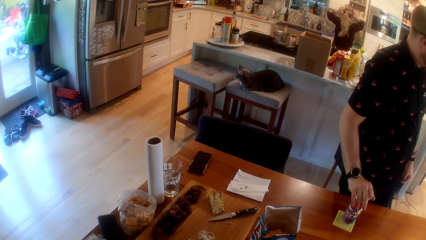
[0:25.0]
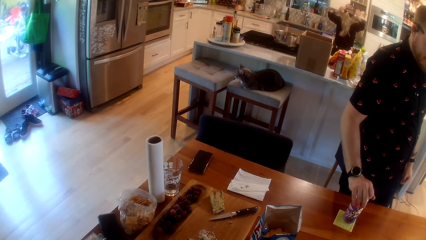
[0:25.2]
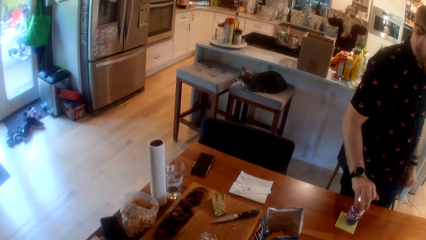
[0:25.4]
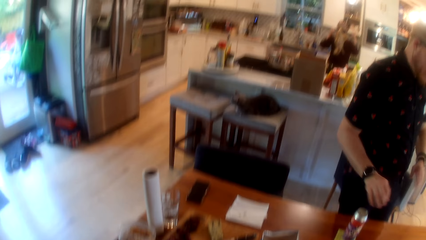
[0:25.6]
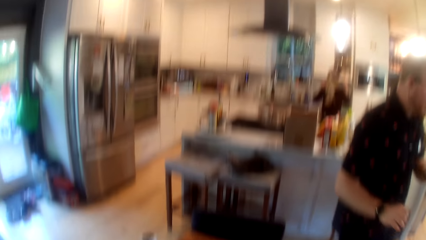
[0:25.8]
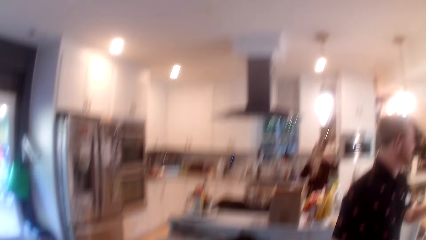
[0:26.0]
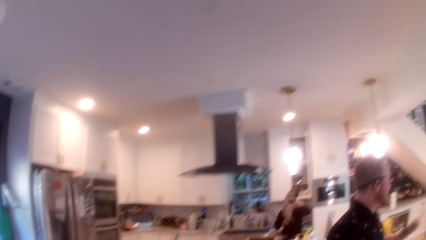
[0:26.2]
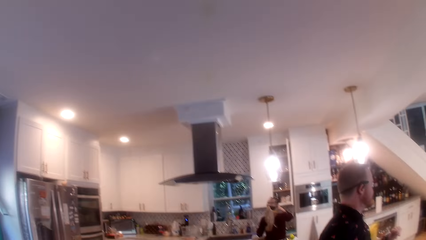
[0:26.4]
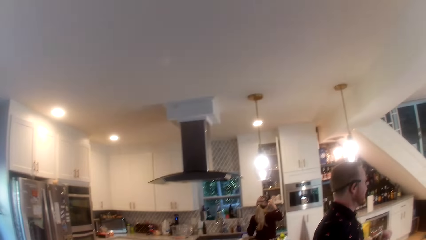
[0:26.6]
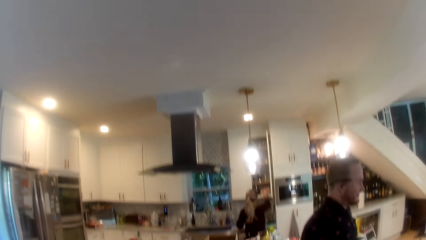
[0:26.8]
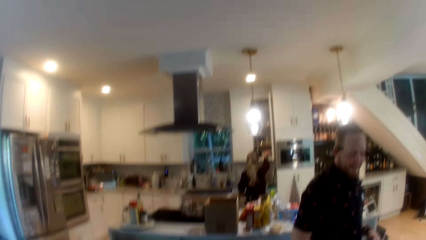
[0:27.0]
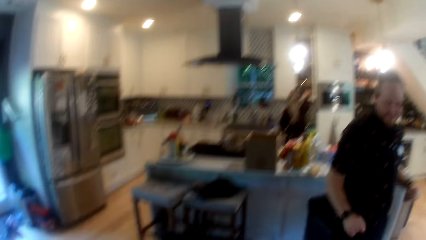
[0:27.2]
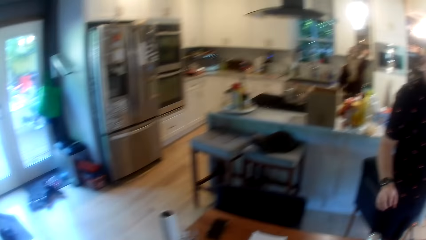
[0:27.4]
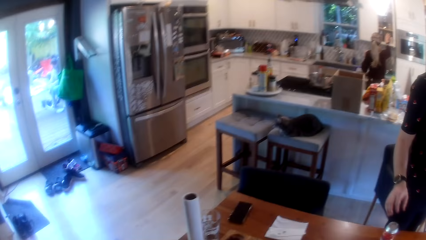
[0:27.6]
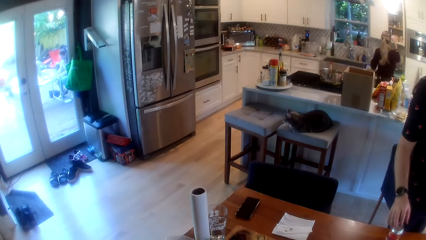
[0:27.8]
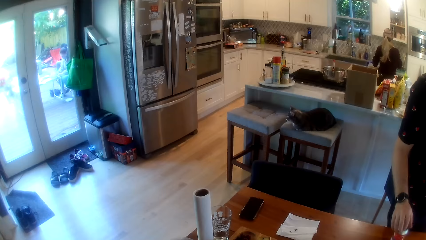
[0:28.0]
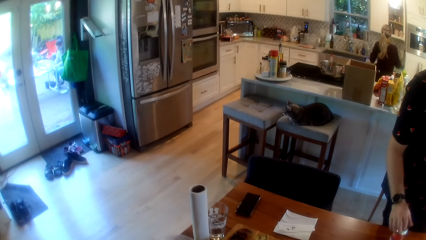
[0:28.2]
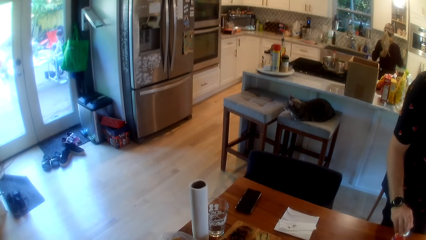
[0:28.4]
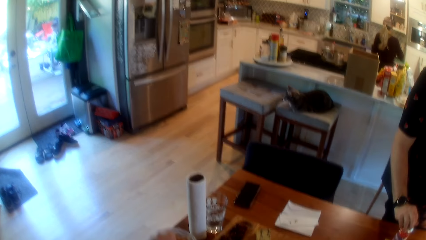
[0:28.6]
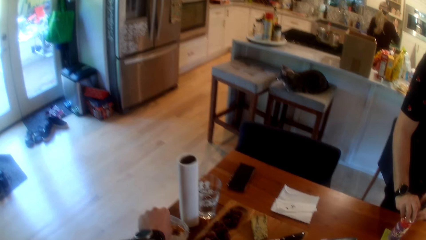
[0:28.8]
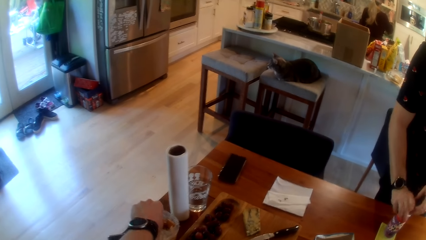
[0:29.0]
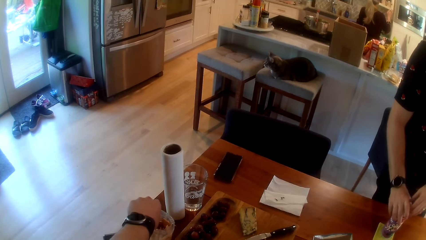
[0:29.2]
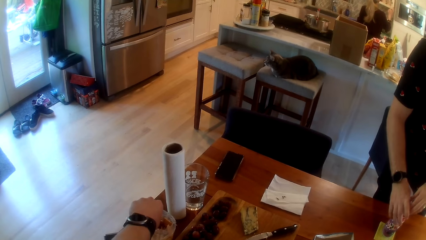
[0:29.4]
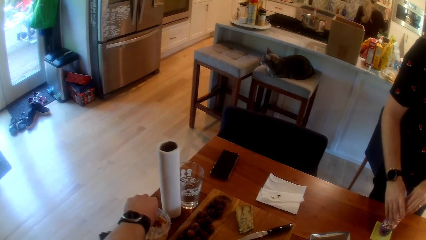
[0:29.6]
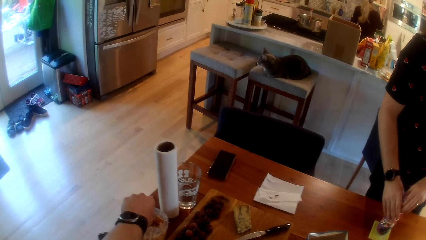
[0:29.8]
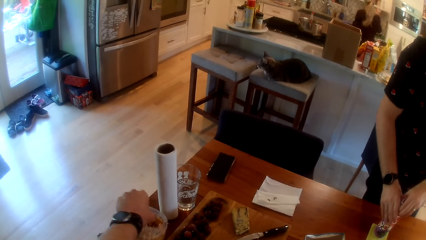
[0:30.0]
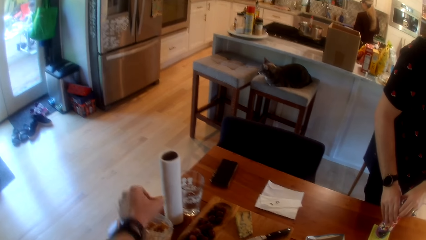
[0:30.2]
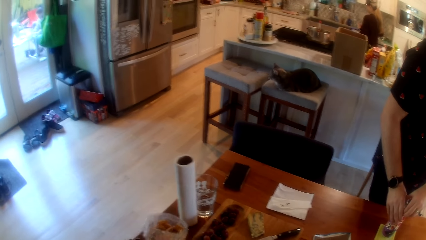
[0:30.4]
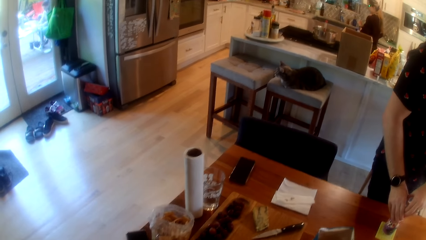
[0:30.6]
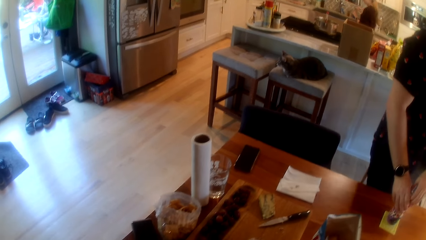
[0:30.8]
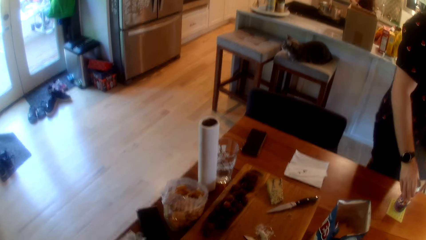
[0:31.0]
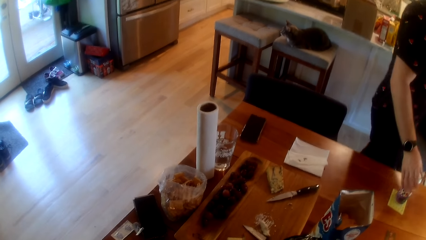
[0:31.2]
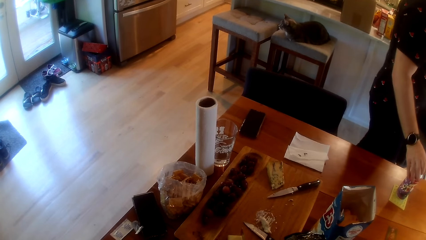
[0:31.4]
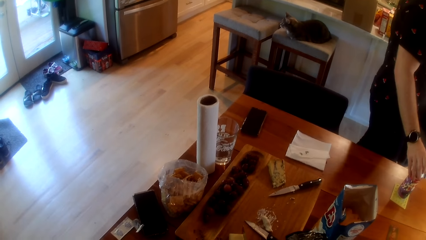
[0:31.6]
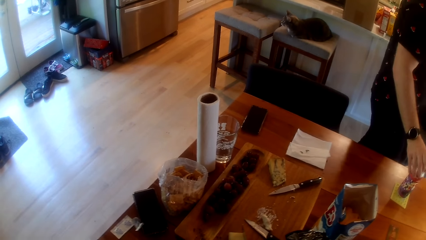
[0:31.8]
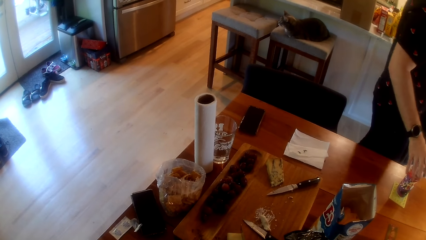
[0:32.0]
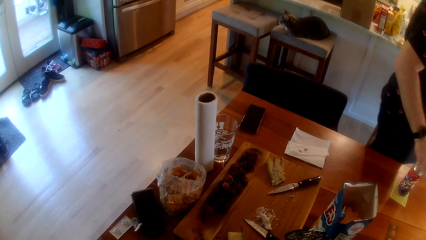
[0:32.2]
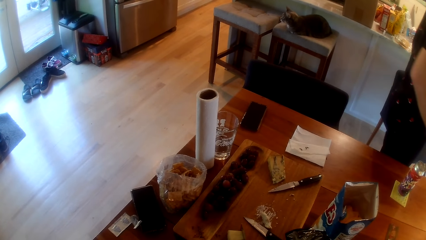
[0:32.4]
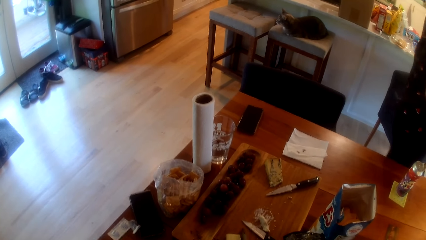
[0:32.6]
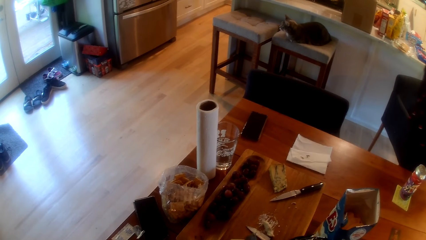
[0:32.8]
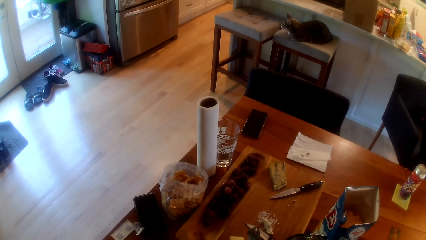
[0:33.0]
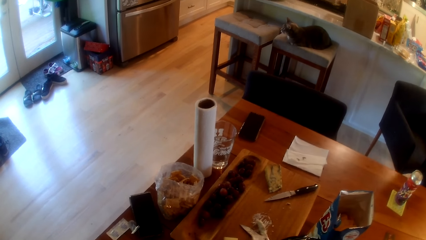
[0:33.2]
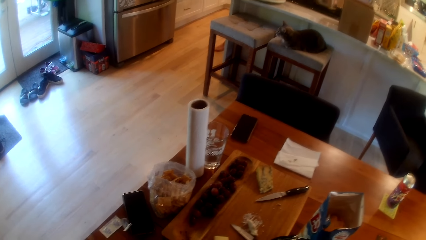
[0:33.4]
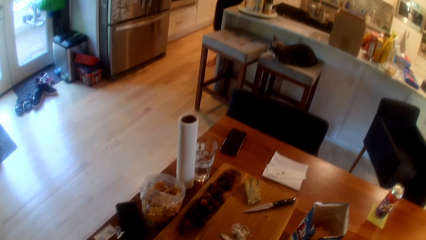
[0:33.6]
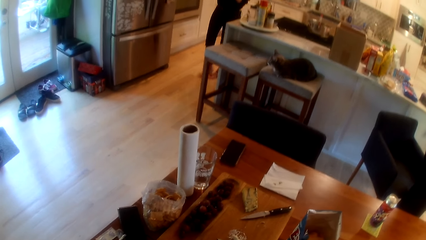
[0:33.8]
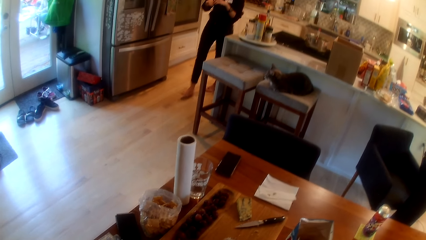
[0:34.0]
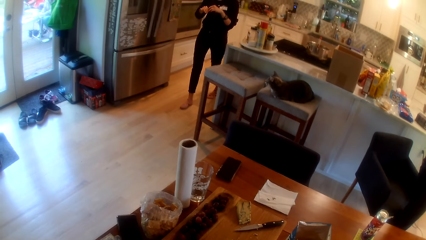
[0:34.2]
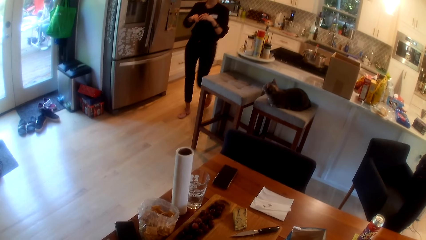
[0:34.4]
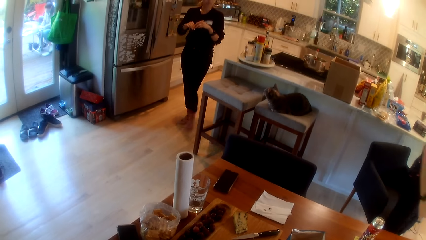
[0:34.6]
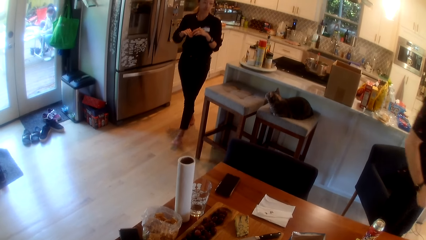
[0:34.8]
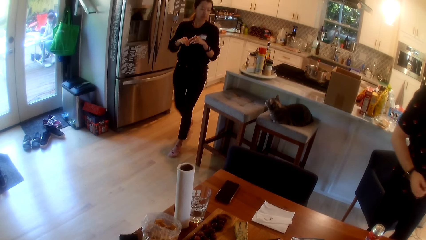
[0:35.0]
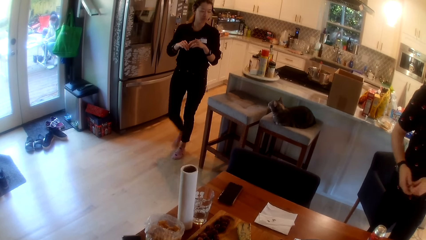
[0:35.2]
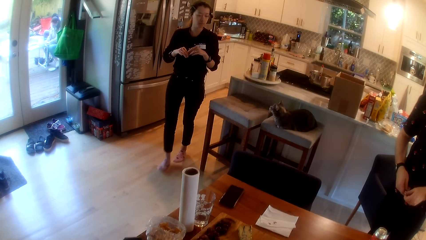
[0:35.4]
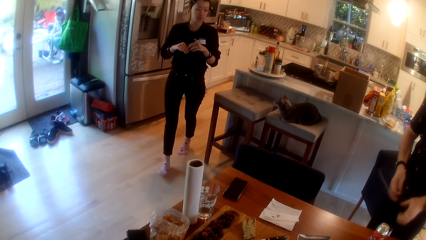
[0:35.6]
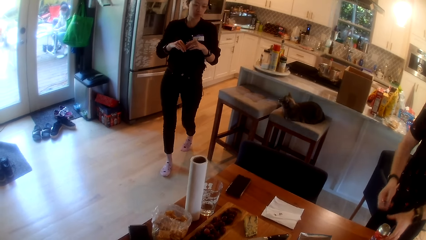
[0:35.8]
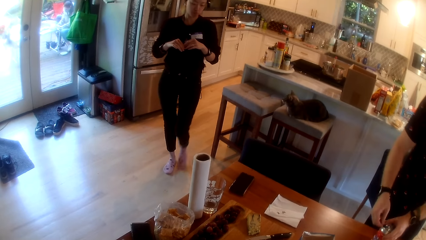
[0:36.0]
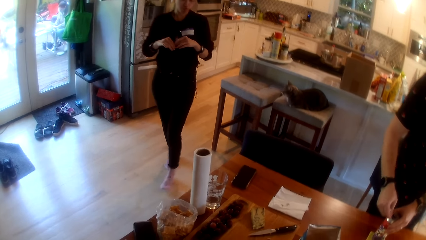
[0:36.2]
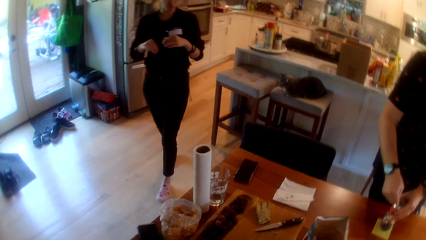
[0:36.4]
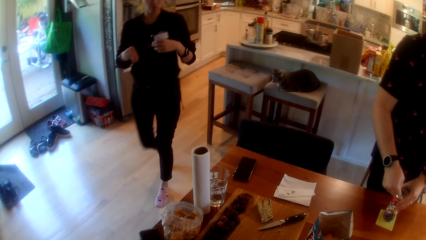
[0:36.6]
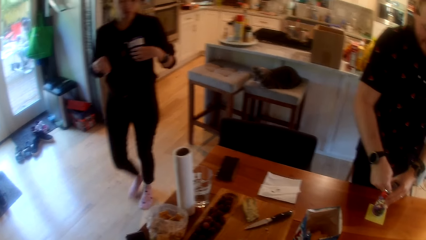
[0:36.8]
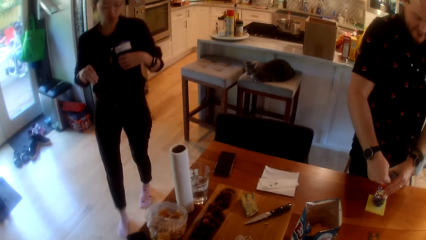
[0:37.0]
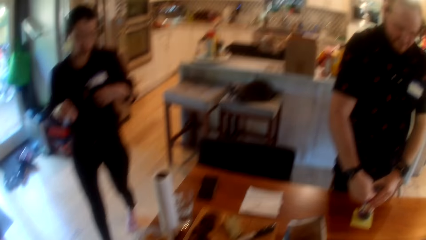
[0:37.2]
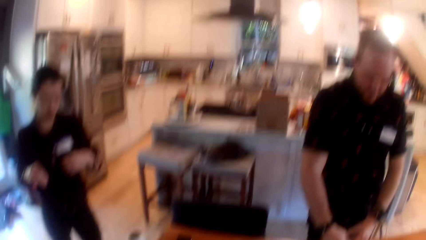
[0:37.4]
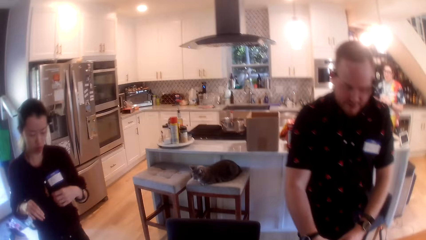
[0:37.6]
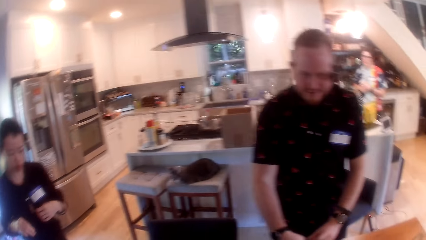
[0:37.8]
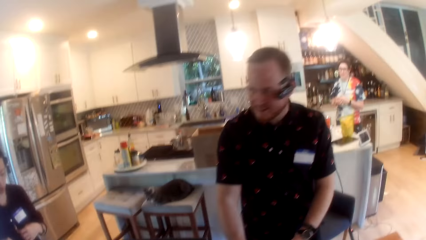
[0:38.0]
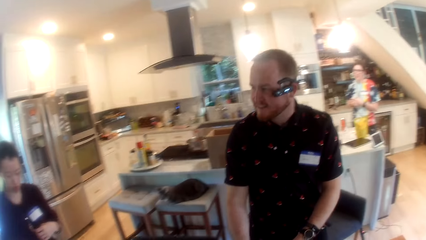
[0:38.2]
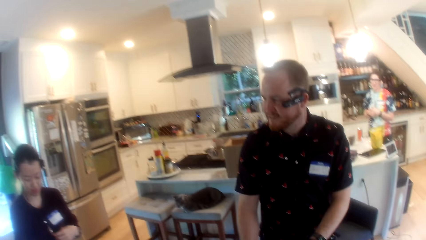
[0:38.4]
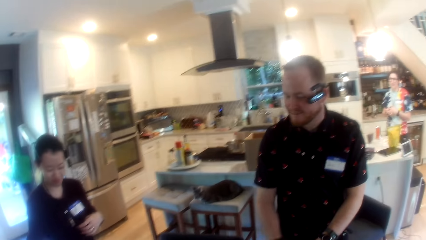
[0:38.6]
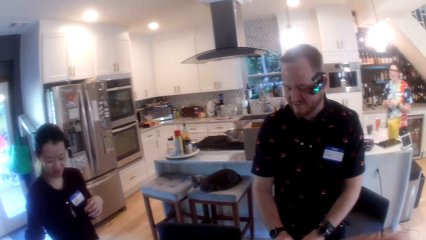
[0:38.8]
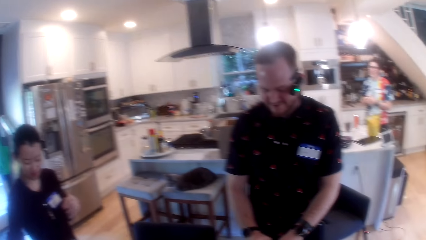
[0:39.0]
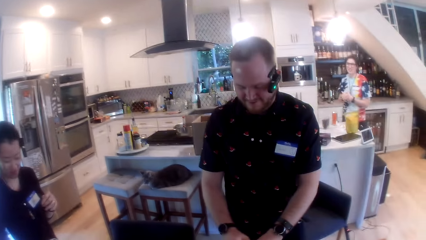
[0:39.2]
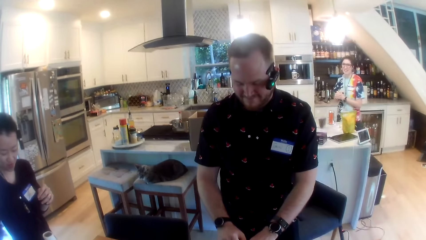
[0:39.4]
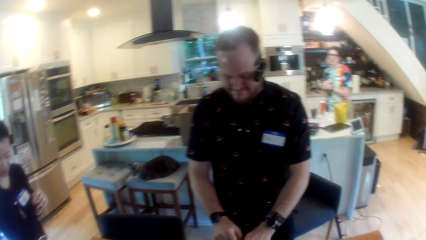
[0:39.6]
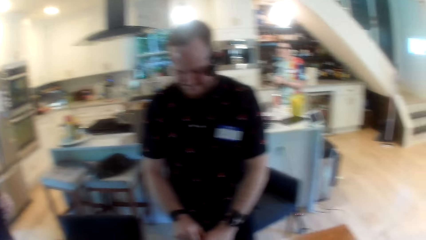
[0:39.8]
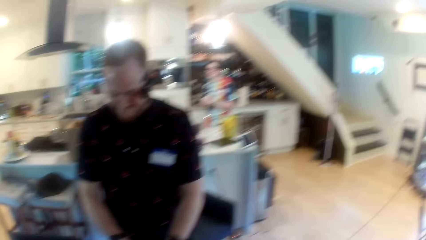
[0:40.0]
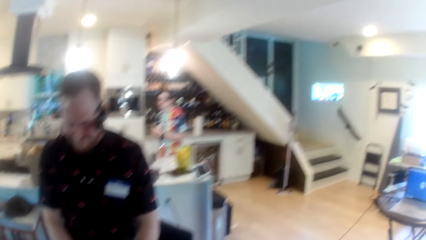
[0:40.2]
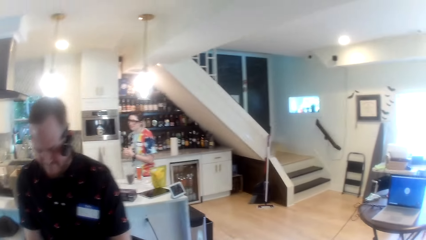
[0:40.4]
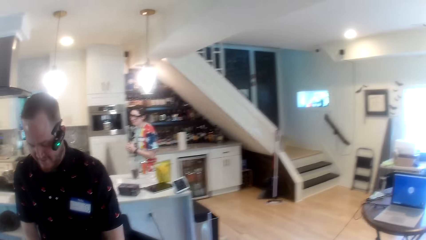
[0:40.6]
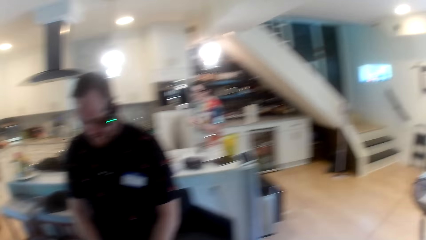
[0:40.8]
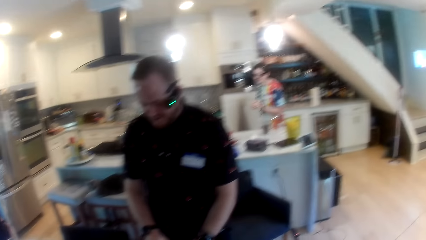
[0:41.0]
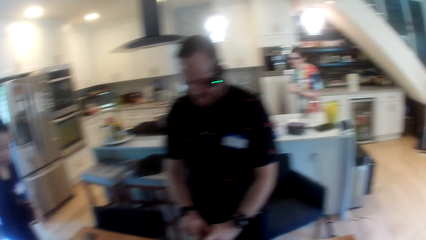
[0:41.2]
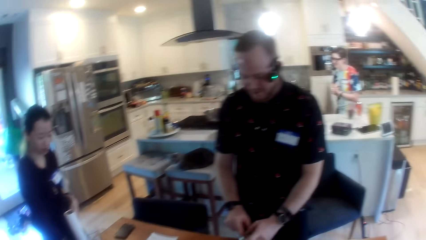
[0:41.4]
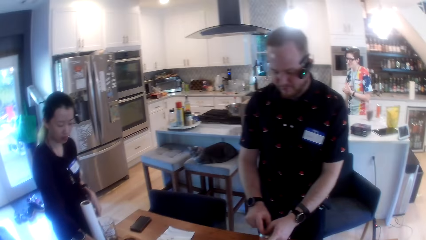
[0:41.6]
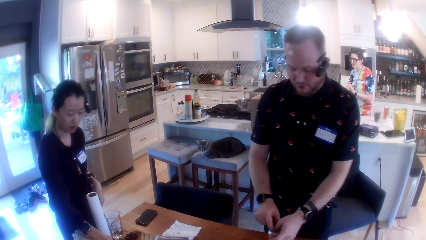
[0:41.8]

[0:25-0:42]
The man opens the can with his right hand. The camera wearer picks a biscuit from the pack of biscuits on the table with his left hand. A woman walks towards the table.
